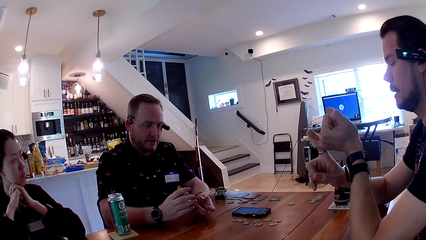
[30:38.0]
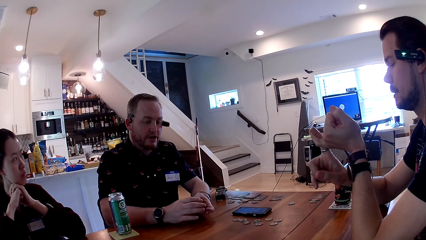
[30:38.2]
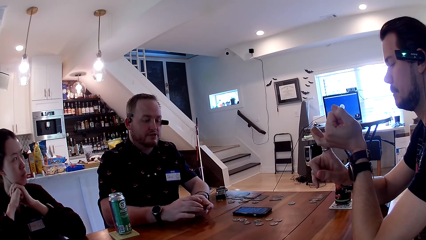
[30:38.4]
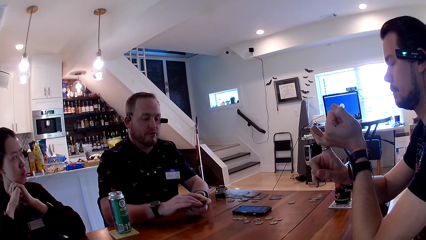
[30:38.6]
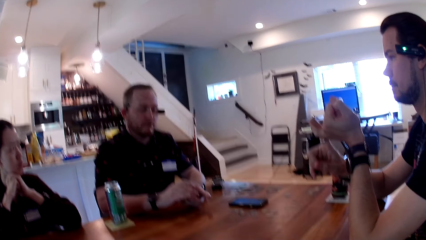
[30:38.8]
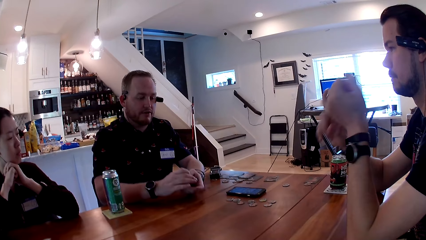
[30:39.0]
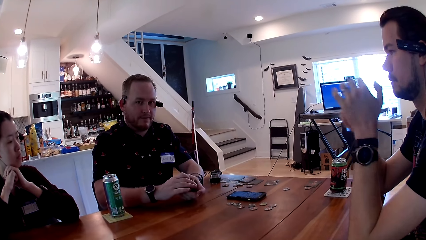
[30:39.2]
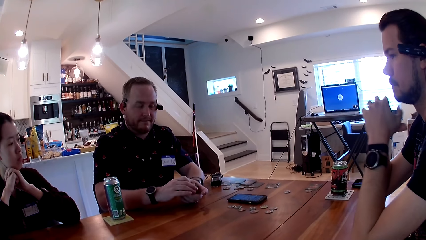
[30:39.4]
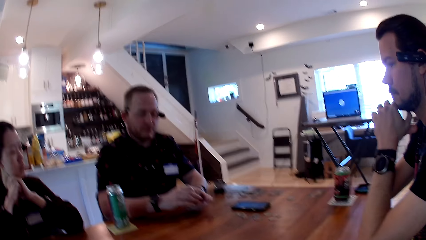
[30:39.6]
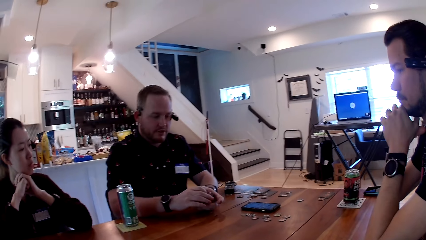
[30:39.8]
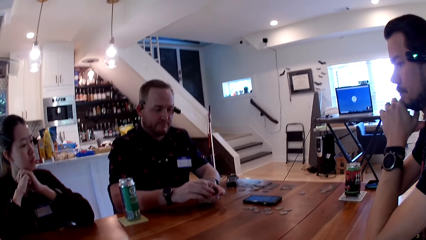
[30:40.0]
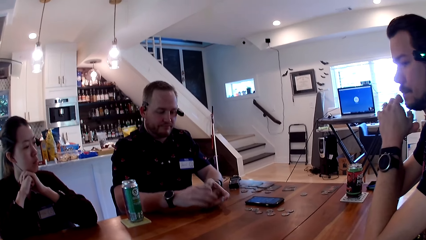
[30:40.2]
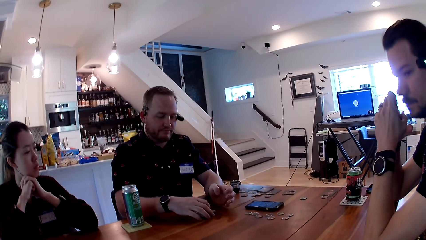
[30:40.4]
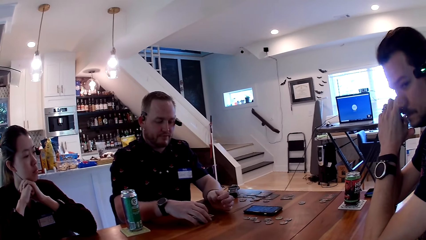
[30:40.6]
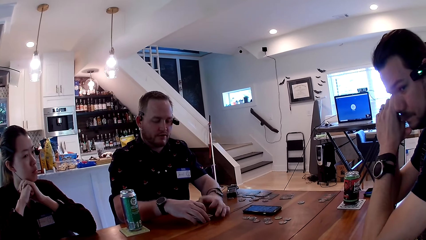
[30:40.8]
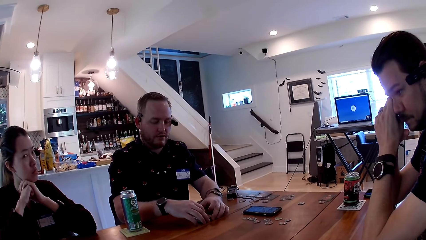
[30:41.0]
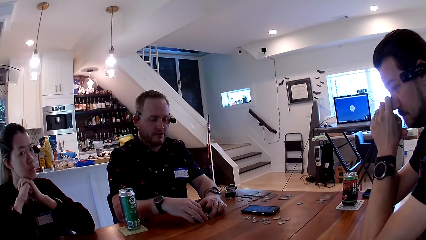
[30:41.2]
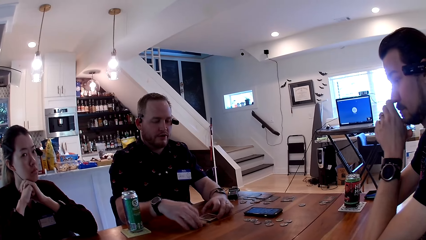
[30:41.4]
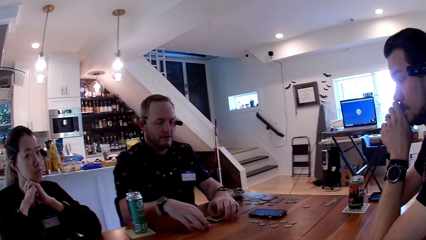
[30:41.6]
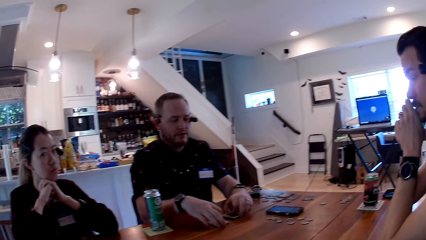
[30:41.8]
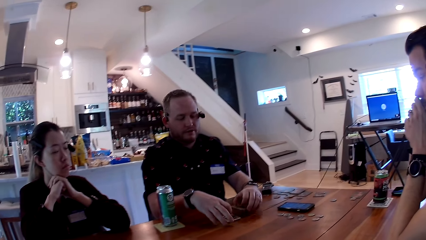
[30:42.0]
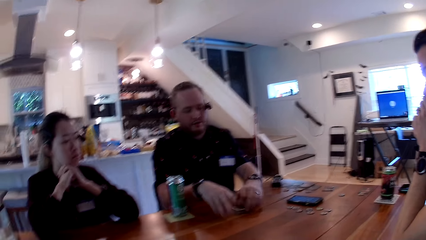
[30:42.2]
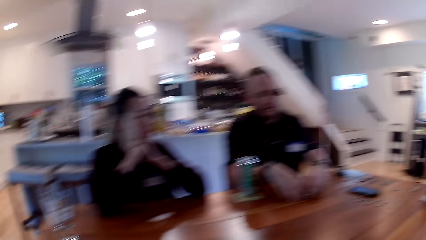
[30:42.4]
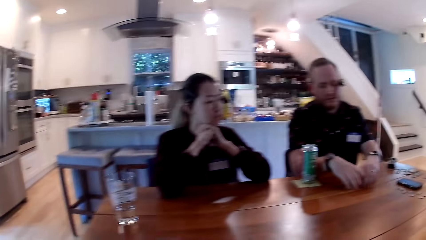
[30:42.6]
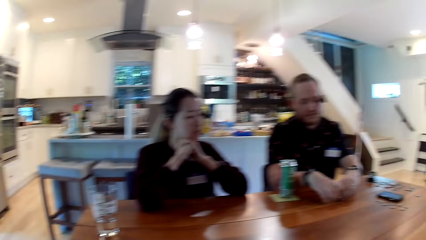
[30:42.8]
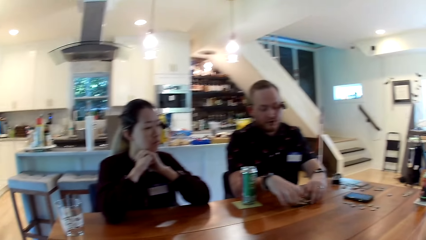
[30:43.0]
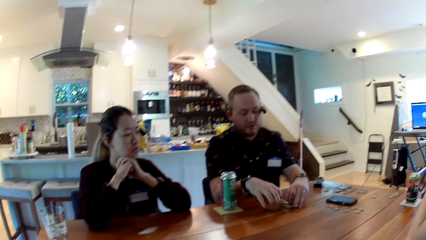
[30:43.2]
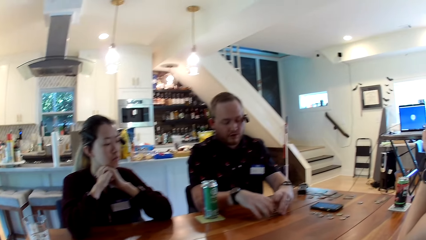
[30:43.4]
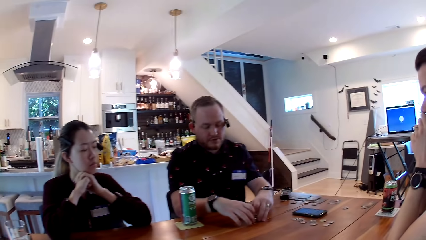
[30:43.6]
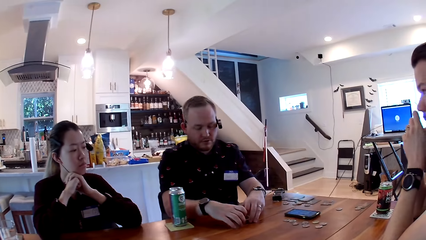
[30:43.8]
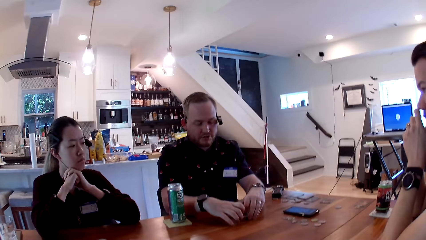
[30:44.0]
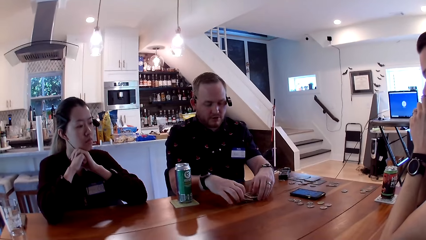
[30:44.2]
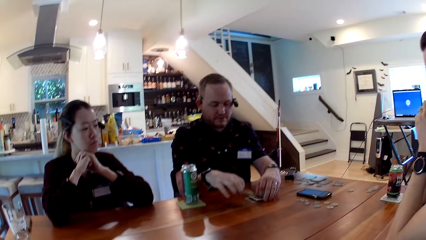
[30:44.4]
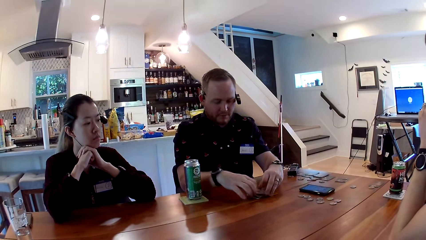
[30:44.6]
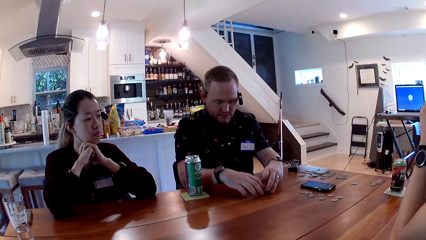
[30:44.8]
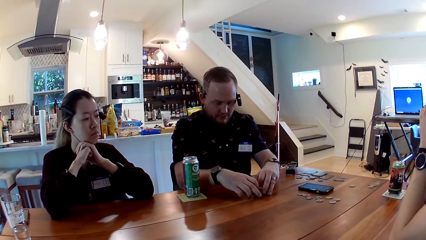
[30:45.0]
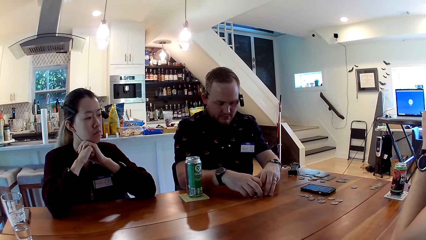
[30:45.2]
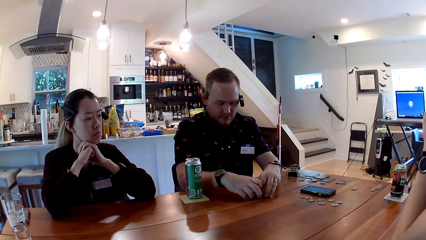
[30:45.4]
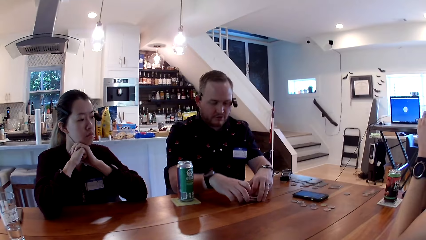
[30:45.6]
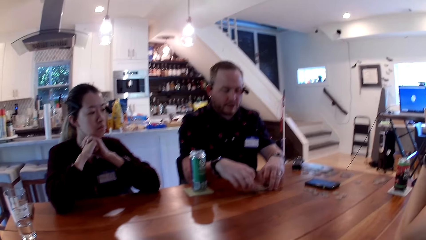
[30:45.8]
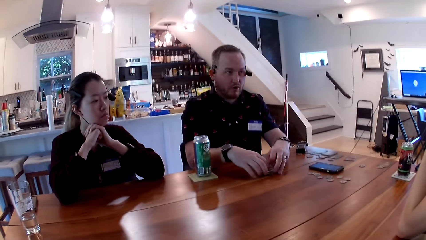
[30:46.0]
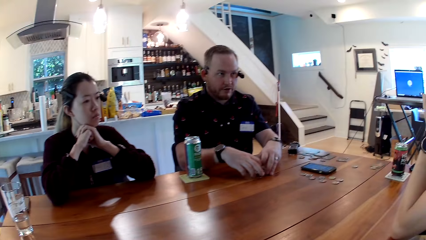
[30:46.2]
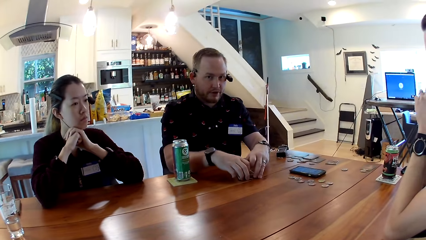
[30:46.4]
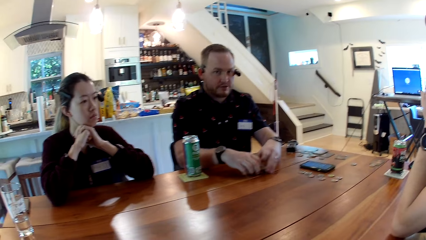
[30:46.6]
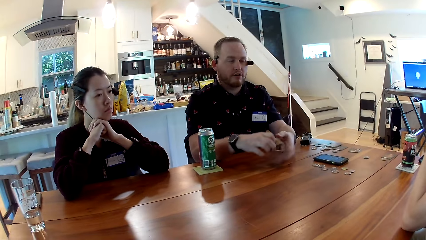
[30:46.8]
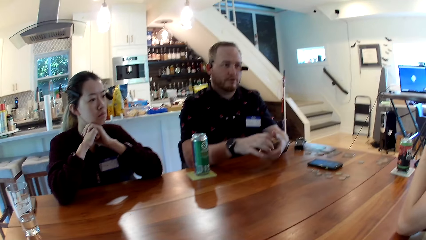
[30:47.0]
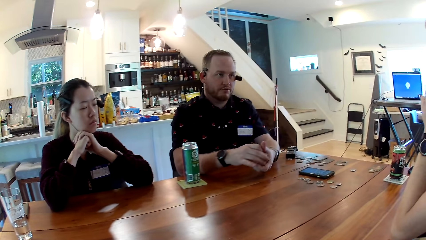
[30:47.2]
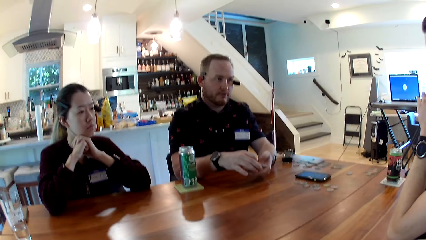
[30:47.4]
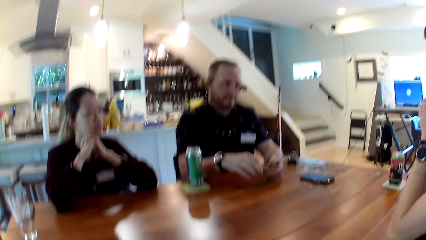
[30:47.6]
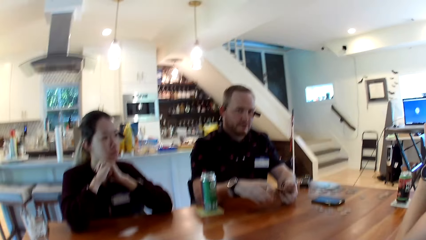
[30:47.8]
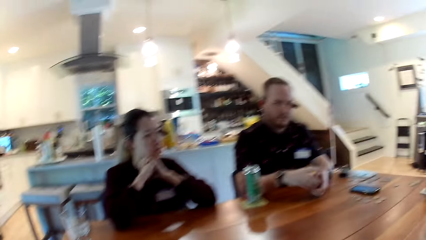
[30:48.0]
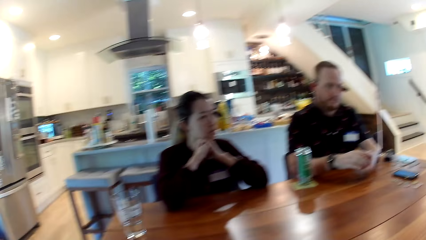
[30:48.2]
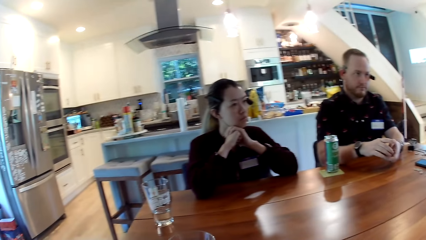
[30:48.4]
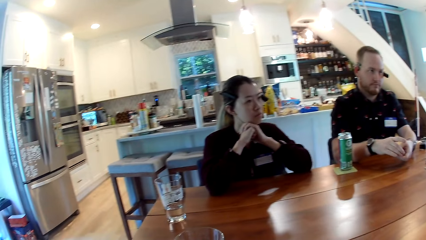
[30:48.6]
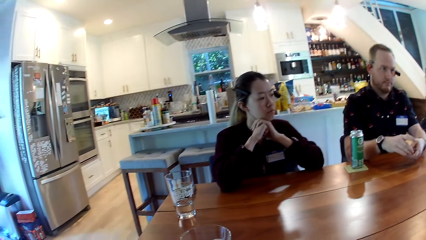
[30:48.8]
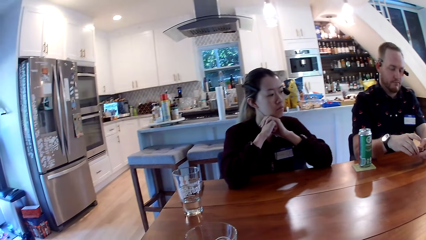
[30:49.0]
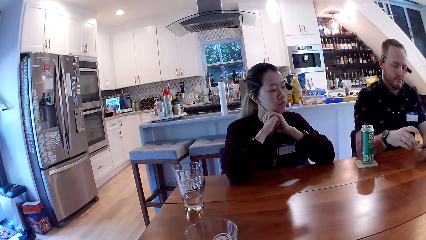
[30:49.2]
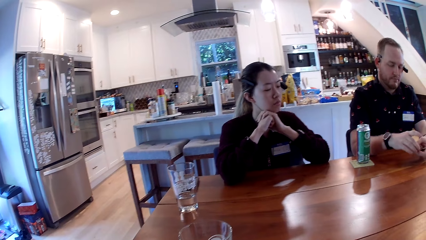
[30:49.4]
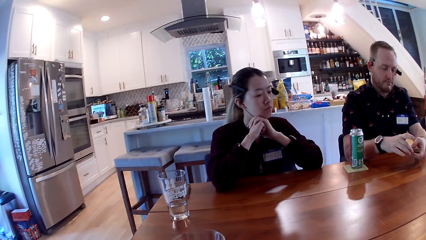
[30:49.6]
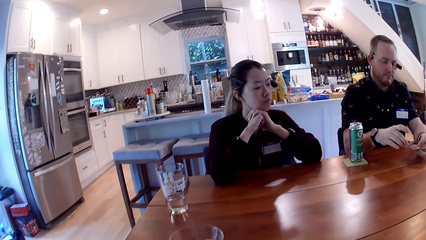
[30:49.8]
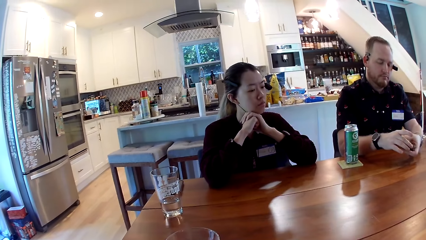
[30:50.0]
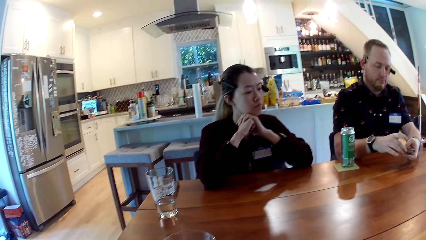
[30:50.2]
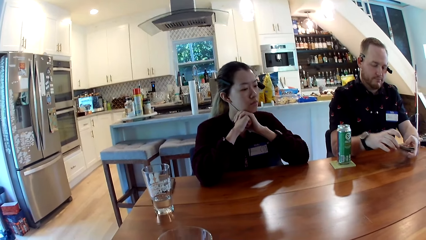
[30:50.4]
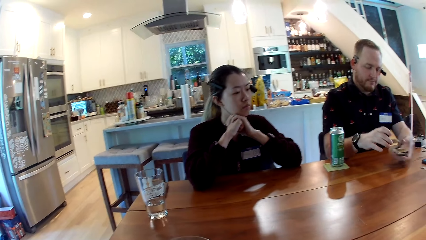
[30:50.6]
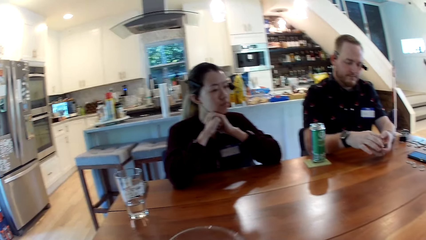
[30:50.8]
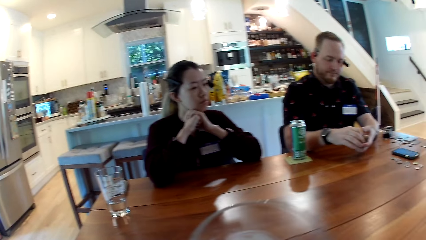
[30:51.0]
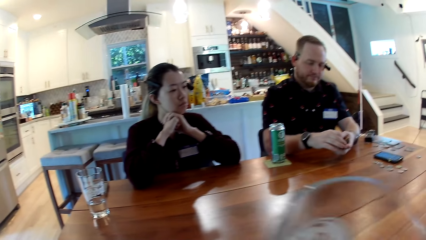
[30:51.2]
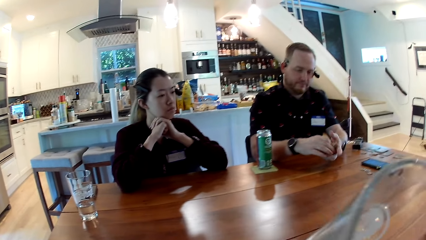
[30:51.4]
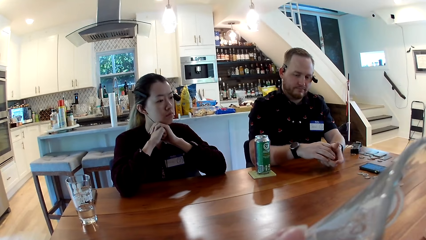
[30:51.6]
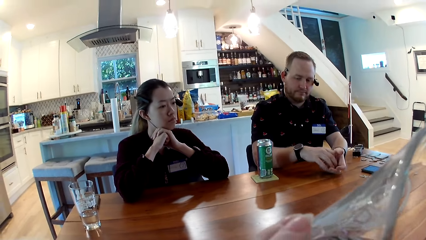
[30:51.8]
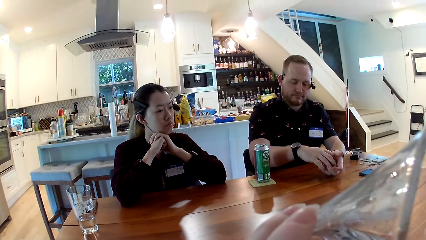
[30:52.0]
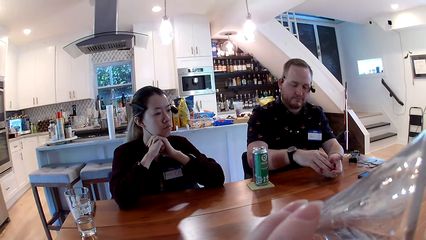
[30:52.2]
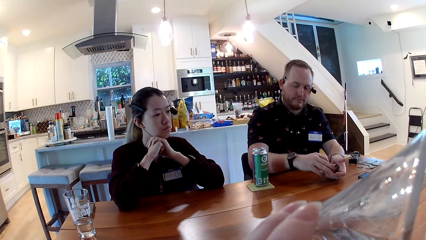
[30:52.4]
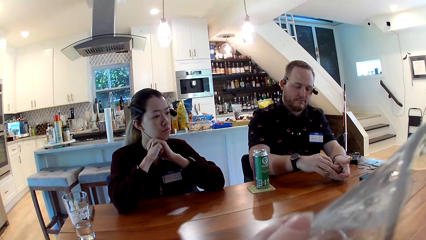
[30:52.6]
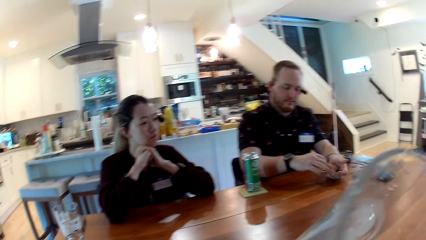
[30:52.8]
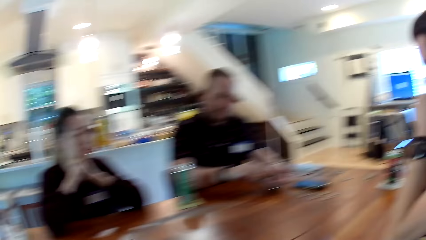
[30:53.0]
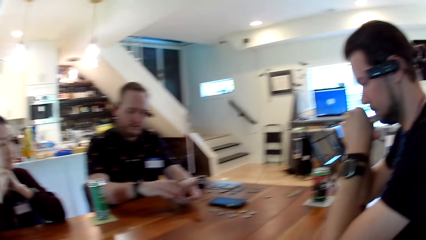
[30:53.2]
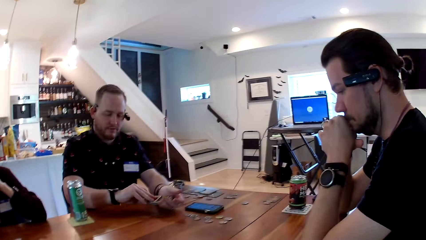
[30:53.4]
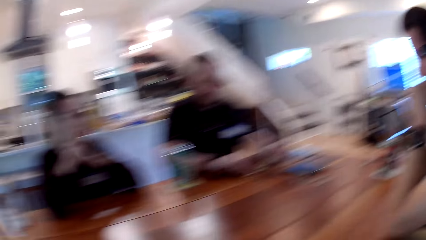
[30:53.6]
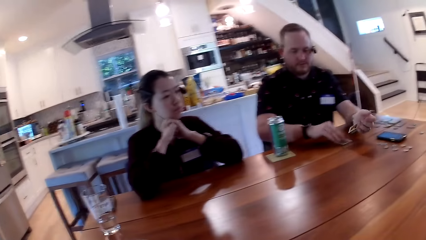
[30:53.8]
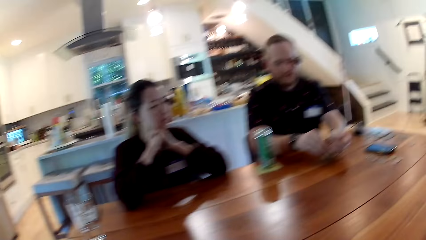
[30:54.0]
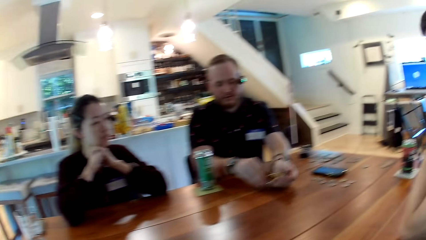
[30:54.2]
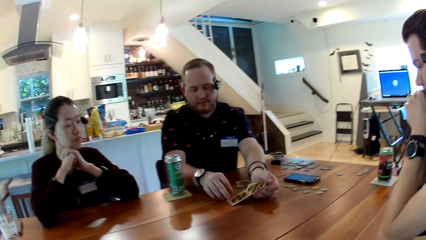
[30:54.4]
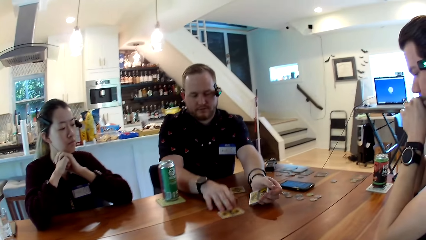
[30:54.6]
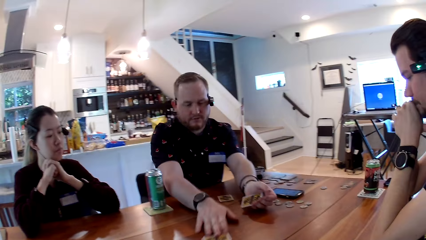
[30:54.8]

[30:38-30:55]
A man drops cards on the table with his right hand. He shuffles the cards on the table. He talks to people on the table. He plays the card. He carries the cards from the table with both his hands and shuffles the cards in his hand. The camera wearer drinks from a glass cup. The man drops the card in the table with his right hand. He drops the card in the table with his right hand again.
